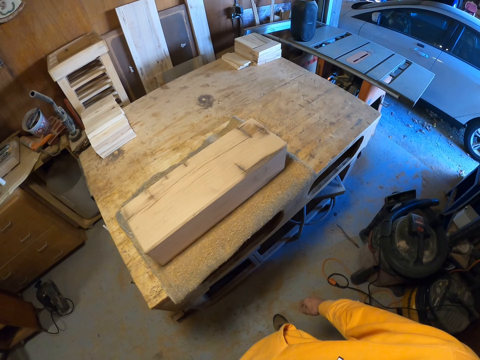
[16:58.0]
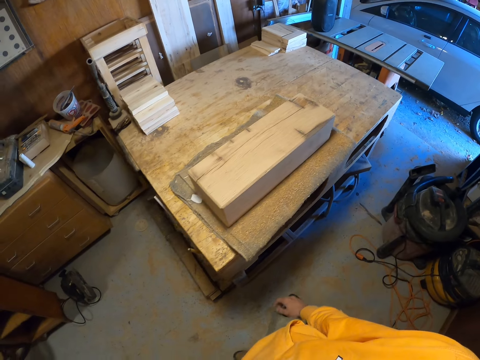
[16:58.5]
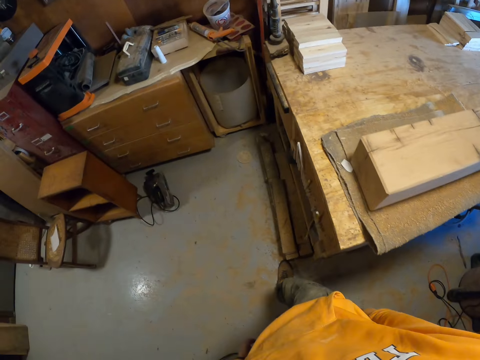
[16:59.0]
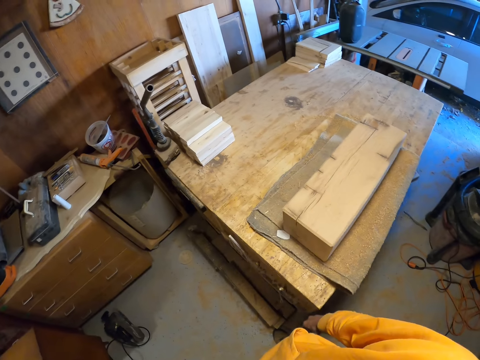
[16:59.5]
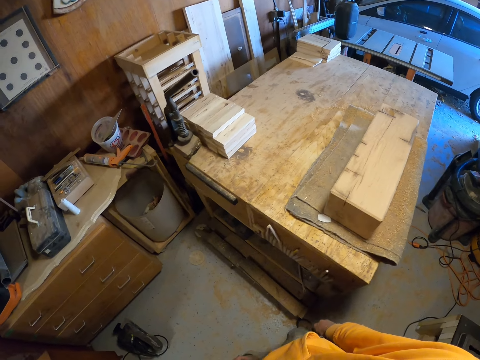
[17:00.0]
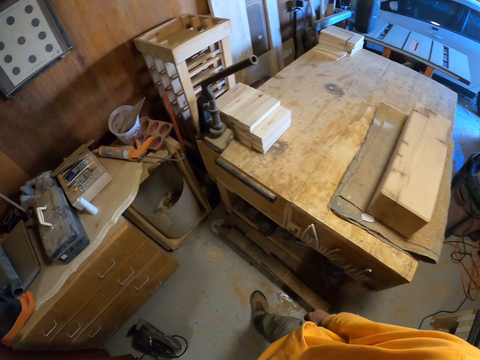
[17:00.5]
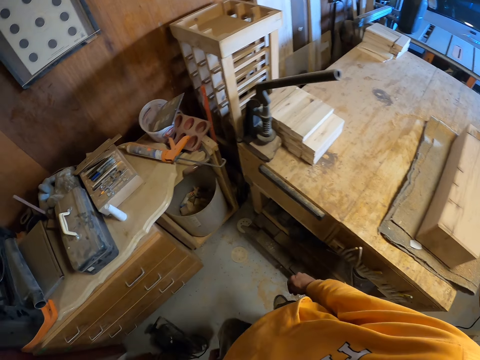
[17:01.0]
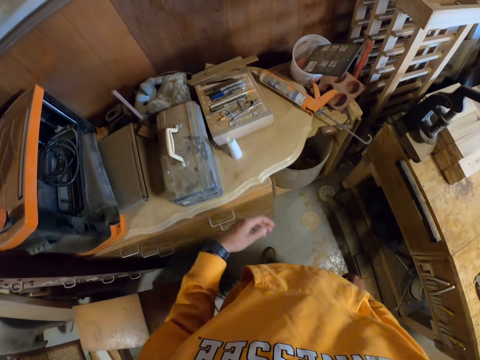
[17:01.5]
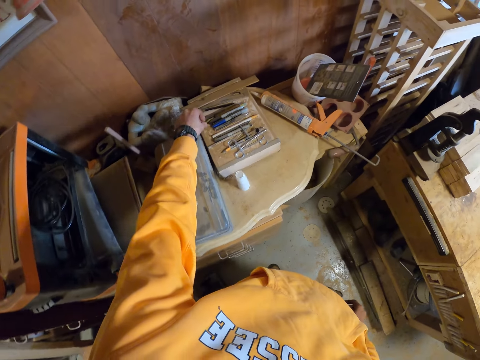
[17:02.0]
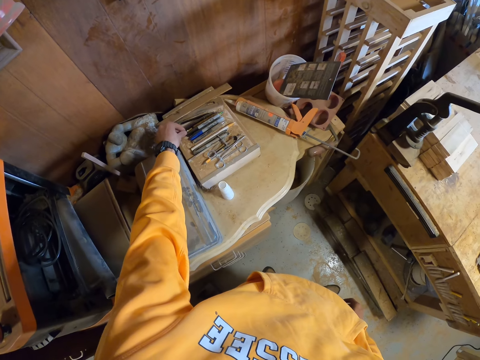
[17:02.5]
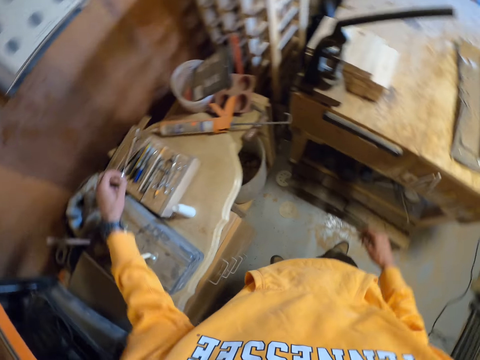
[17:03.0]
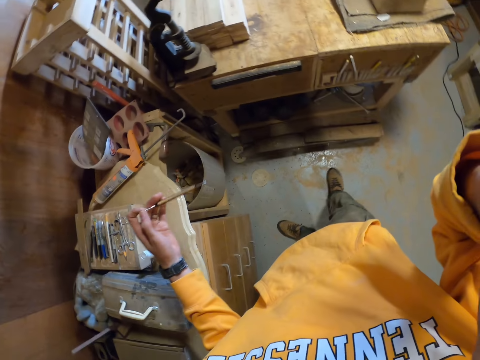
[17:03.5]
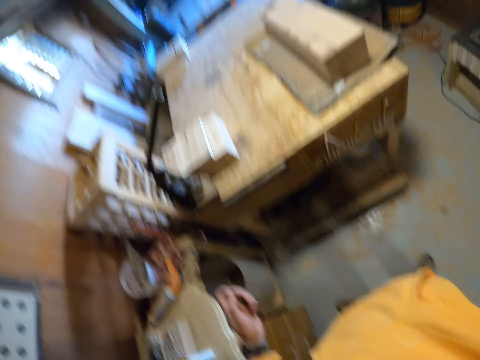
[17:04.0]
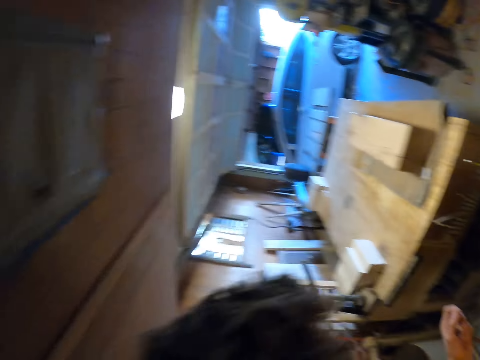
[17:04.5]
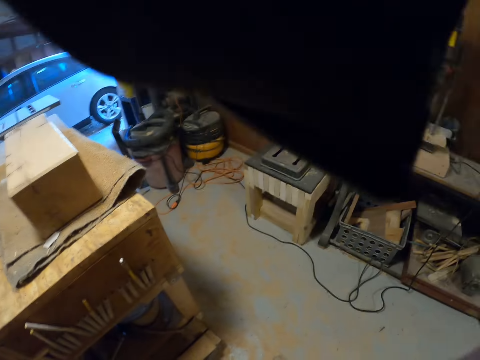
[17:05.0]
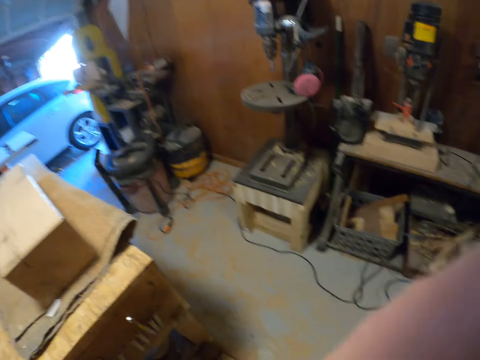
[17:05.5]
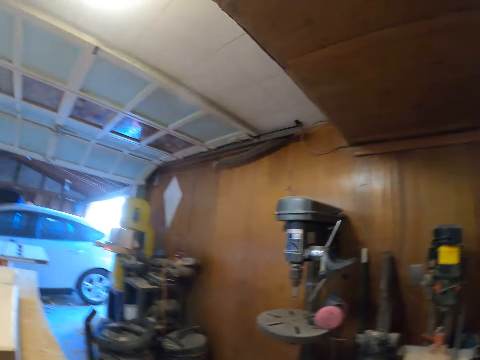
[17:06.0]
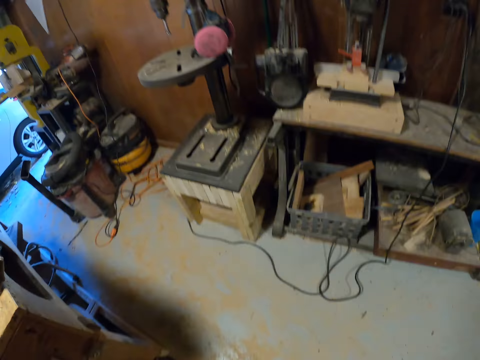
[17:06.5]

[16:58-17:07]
The camera wearer walks around. He picks up a pen from a tool set on top of a box with his left hand. He adjusts a camera on his head with his right hand.
